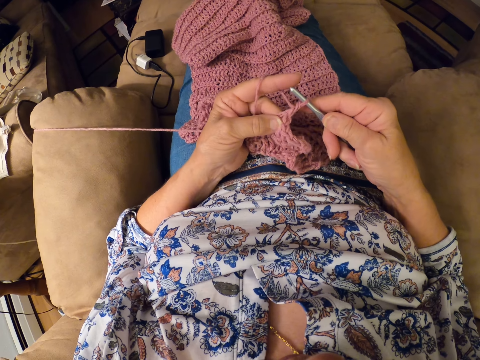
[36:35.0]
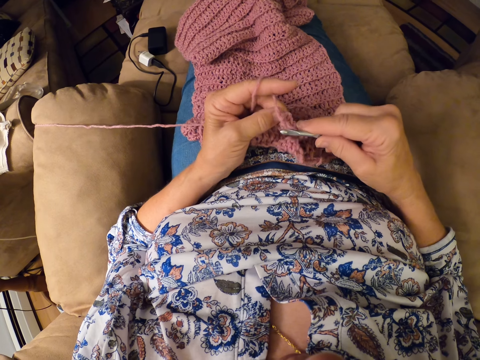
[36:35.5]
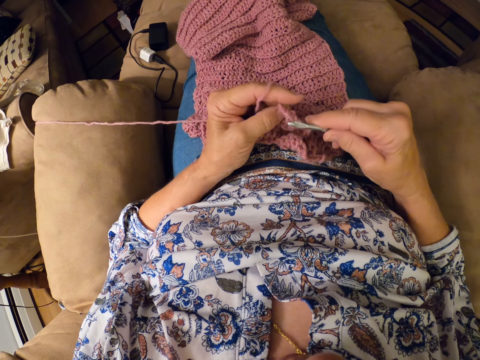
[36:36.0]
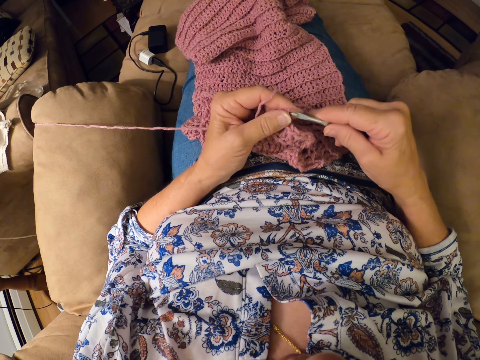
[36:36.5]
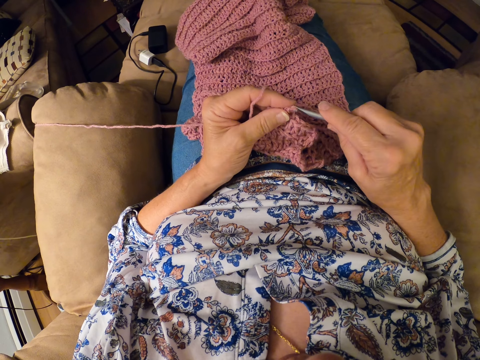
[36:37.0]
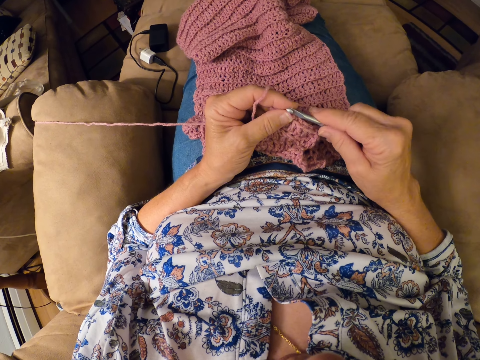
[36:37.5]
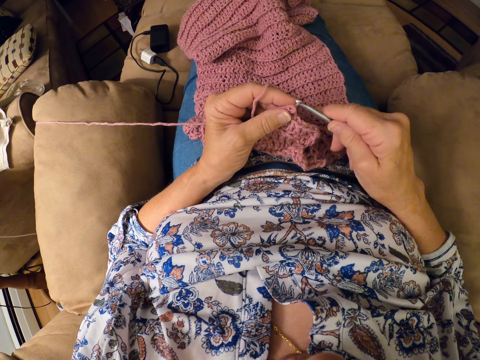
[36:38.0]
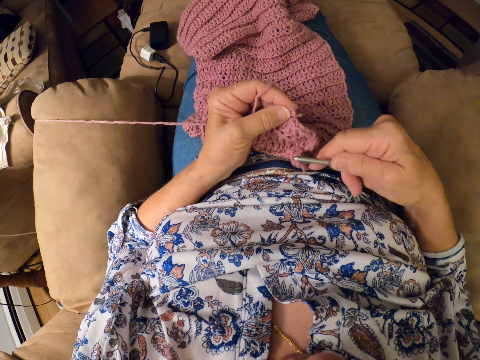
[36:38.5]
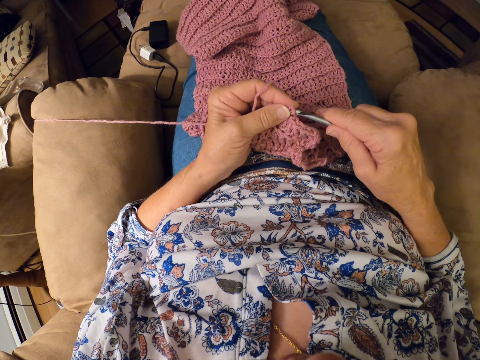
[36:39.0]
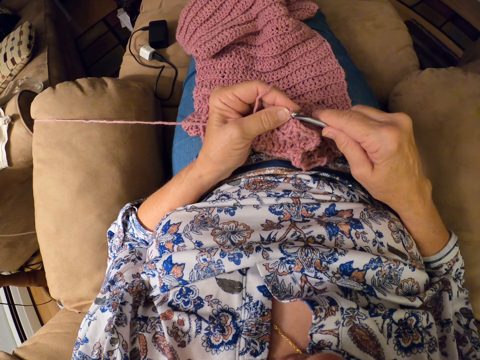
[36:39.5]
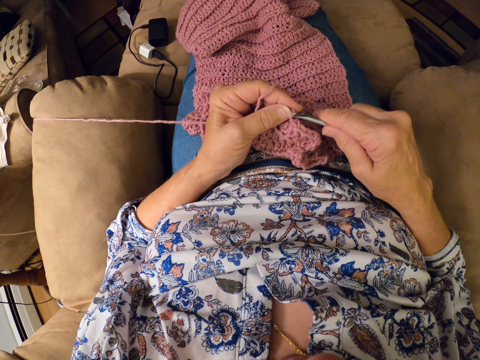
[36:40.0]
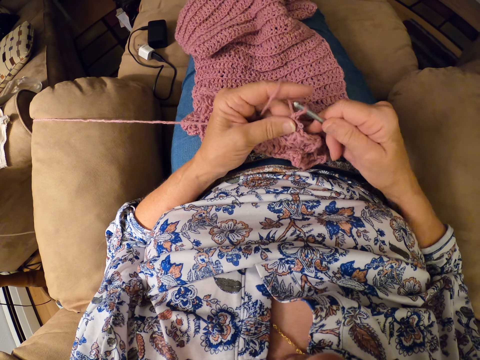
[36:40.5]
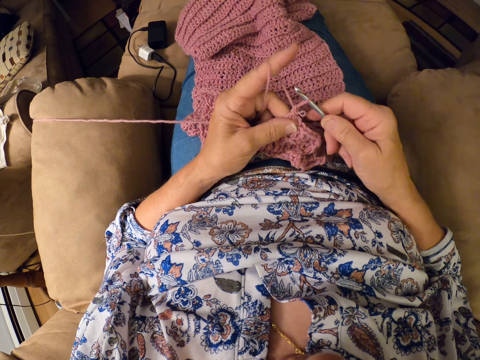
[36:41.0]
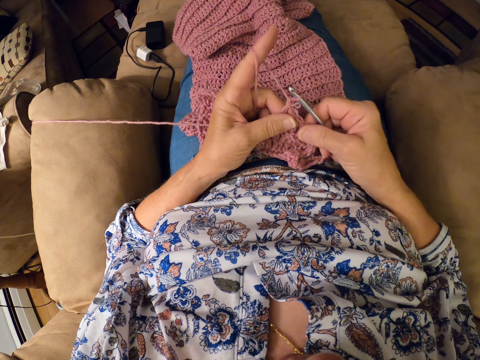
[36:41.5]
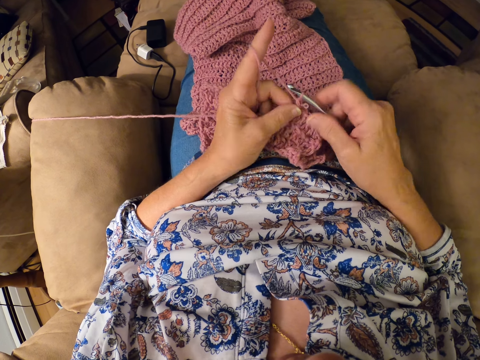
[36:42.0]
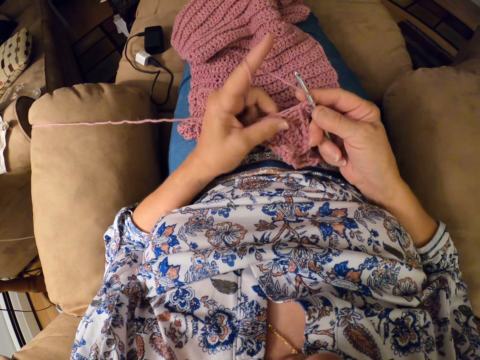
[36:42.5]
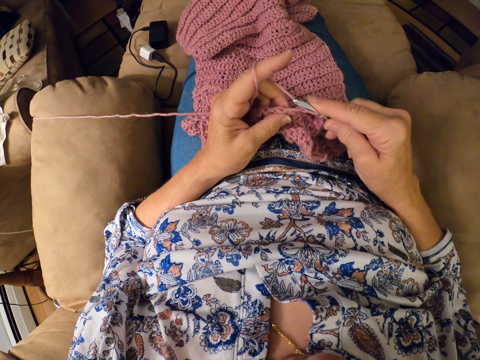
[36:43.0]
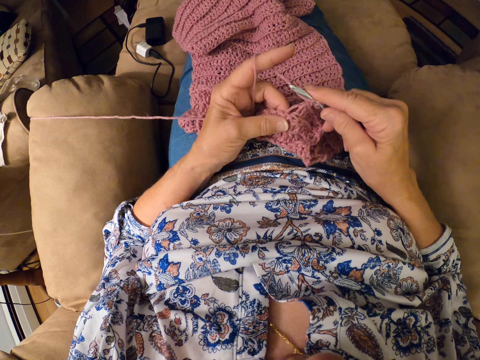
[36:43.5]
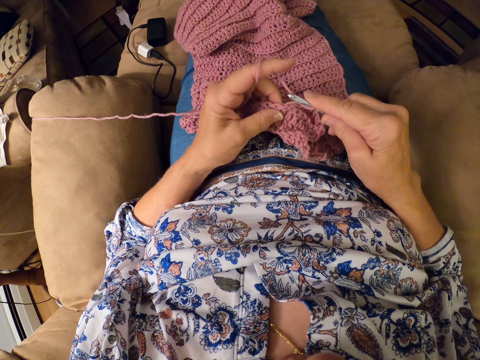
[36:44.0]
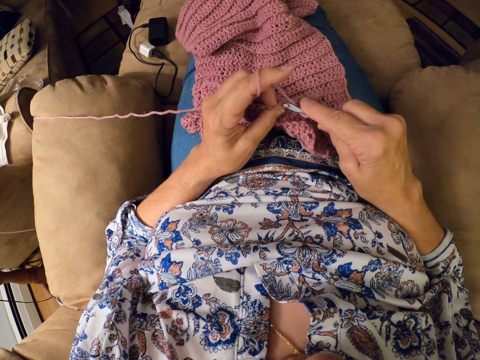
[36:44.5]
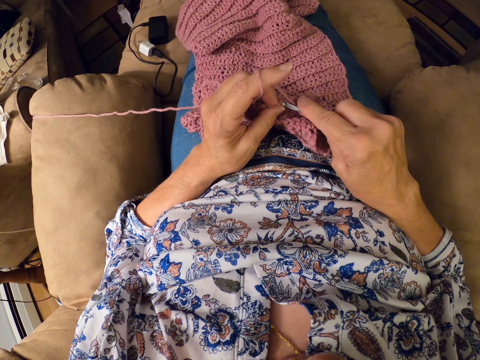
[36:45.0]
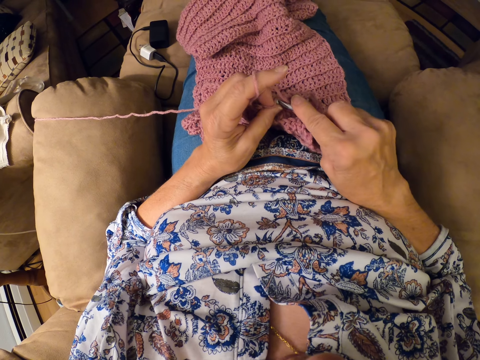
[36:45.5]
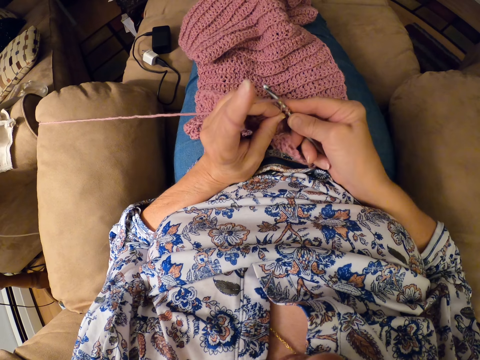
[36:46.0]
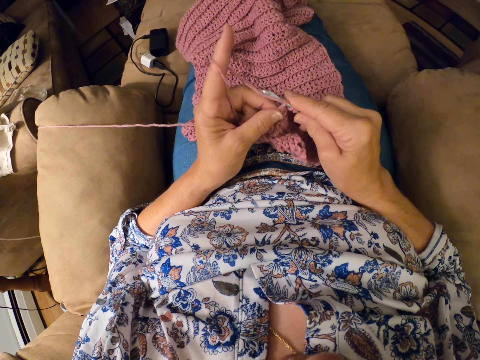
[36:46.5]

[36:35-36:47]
The camera wearer removes the crocheting hook from the yarn. They insert the crocheting hook back into the yarn. They continue crocheting the yarn with the crocheting hook.

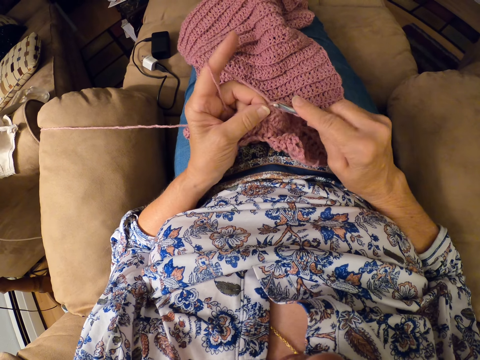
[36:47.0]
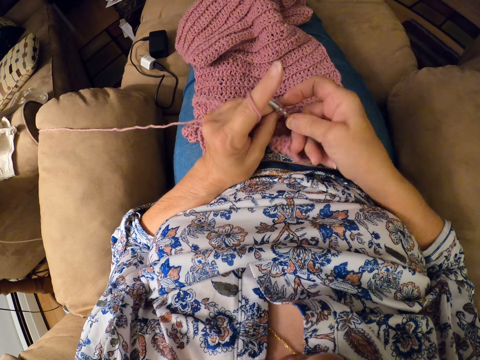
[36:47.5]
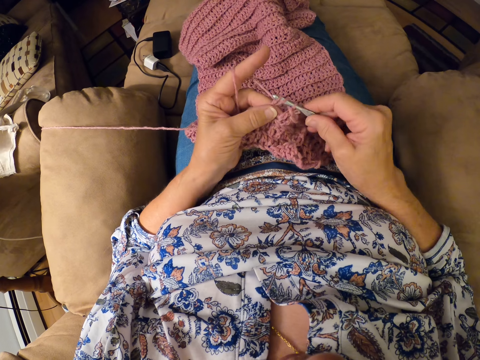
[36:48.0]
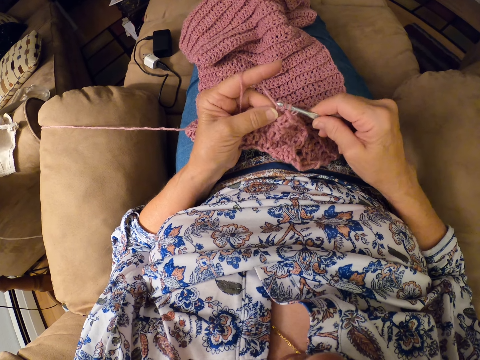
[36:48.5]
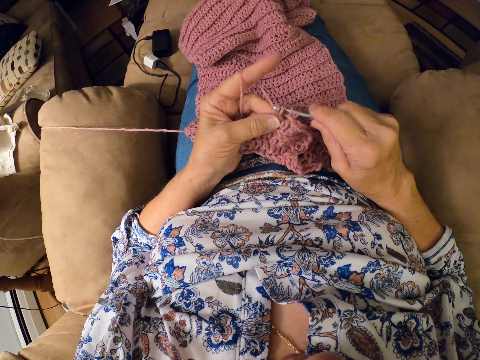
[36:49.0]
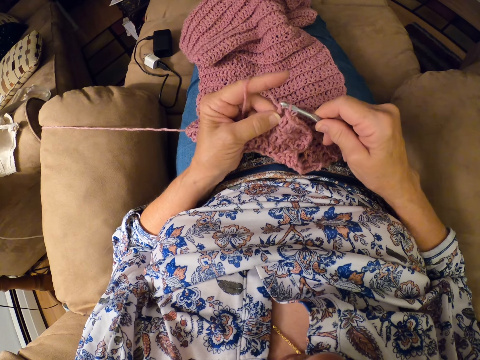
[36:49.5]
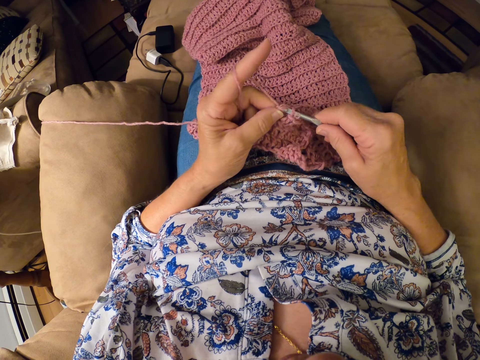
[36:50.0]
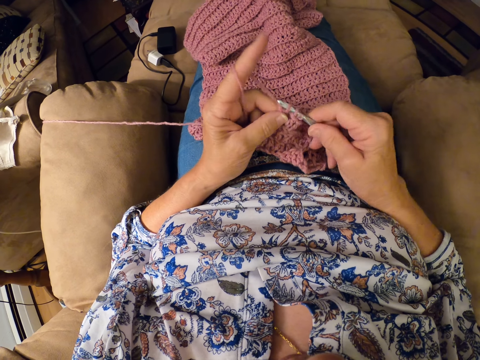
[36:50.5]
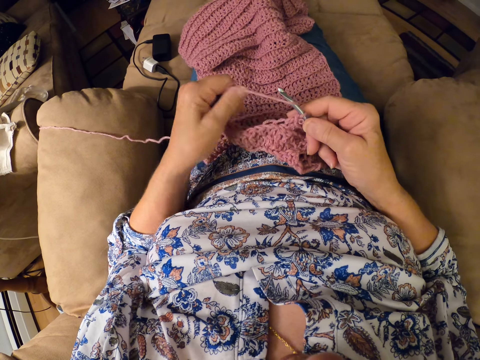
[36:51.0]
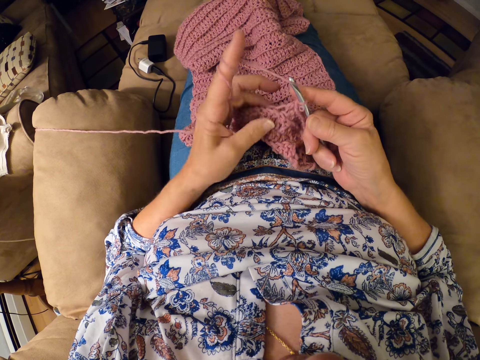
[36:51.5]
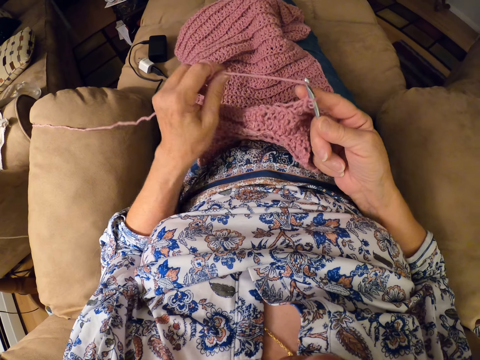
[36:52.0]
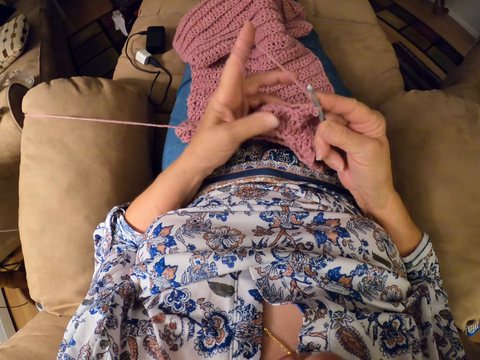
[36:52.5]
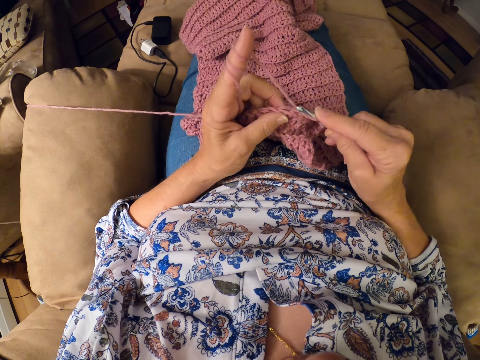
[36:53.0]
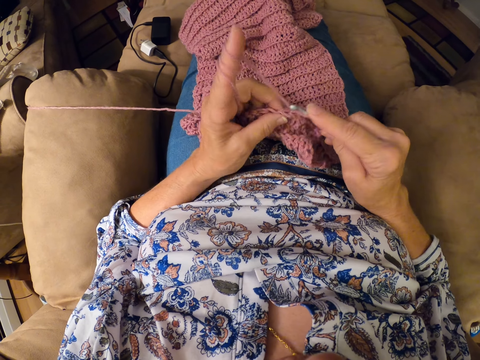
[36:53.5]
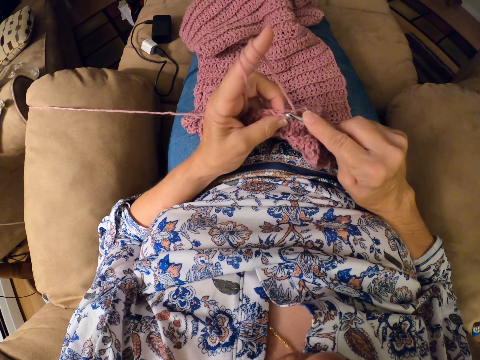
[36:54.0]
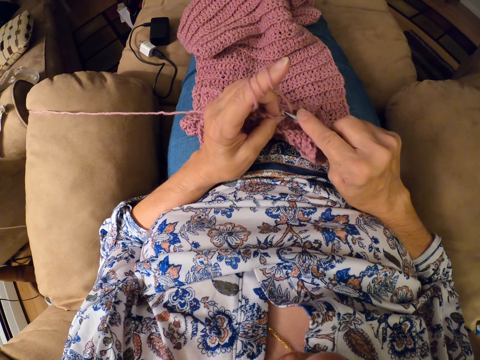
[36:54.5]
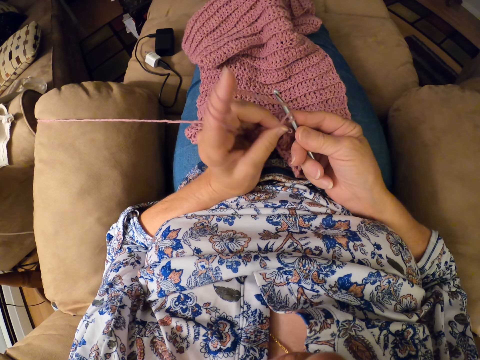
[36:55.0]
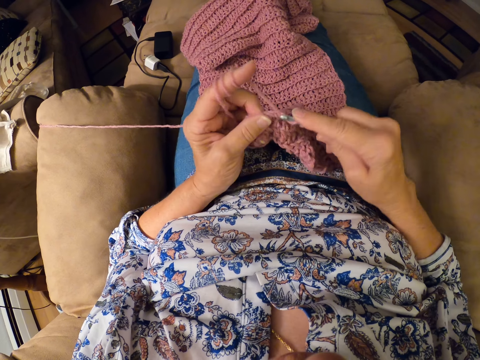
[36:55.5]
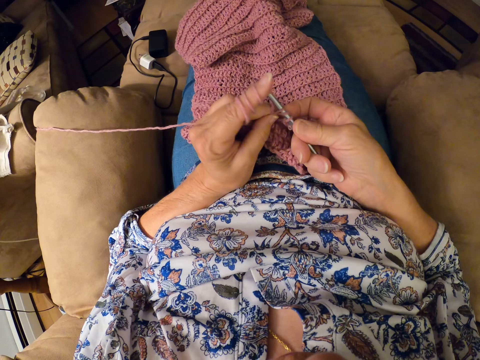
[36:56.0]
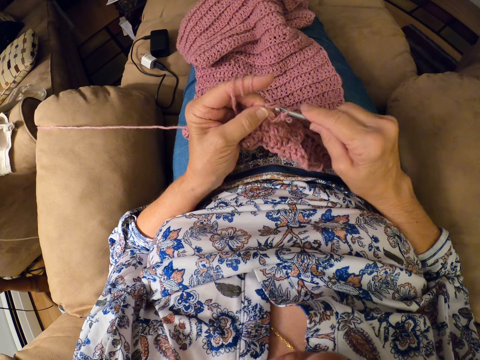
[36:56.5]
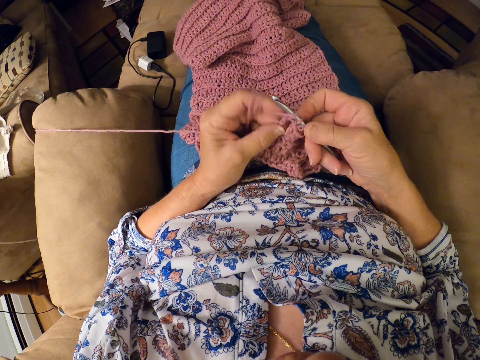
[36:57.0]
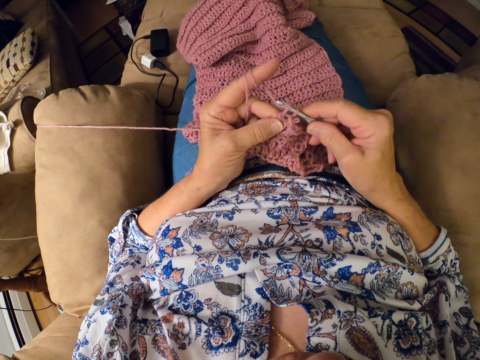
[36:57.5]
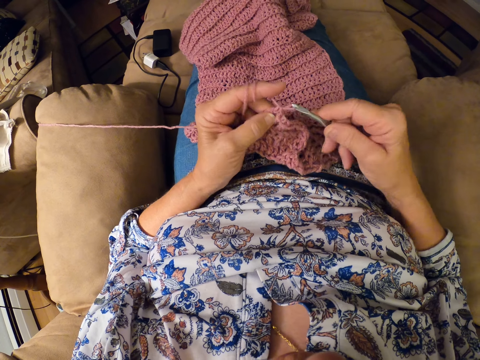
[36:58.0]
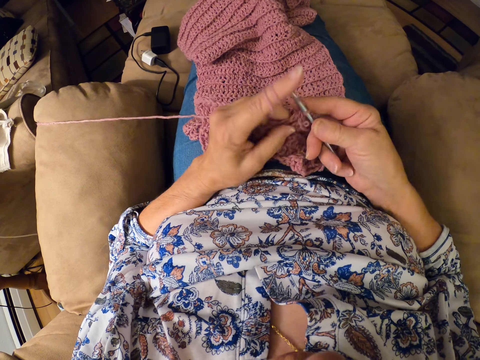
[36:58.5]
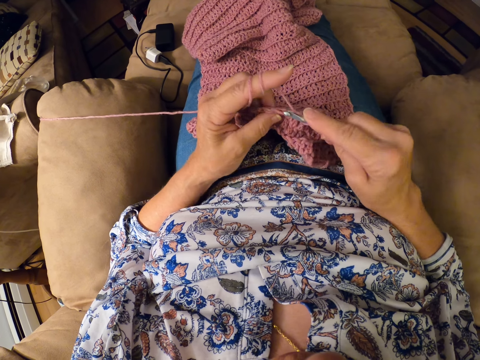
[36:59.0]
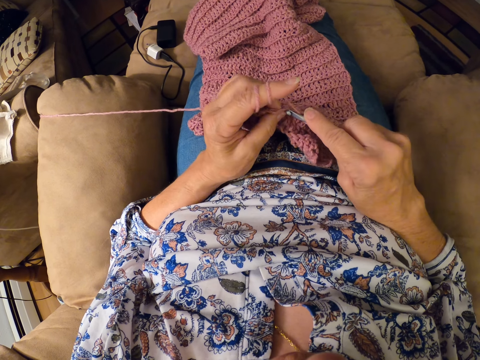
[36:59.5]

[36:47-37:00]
The camera wearer twirls the yarn around her left hand. She continues crocheting the yarn with the crocheting hook.

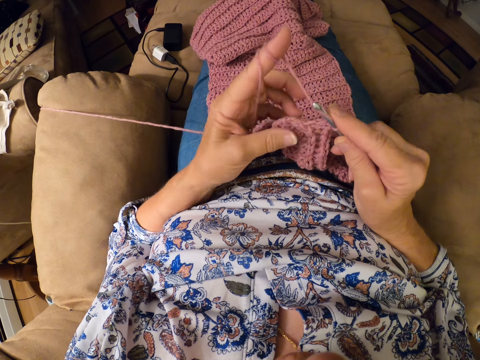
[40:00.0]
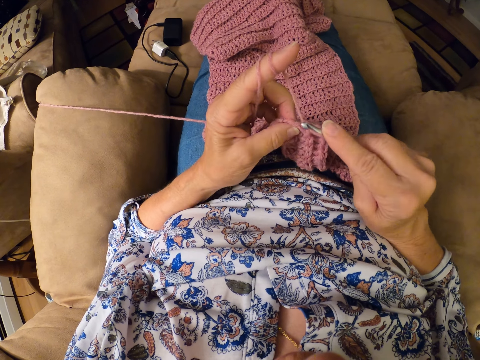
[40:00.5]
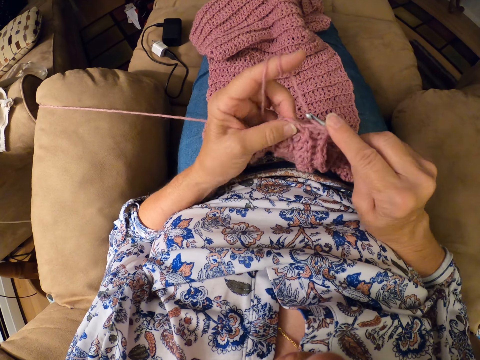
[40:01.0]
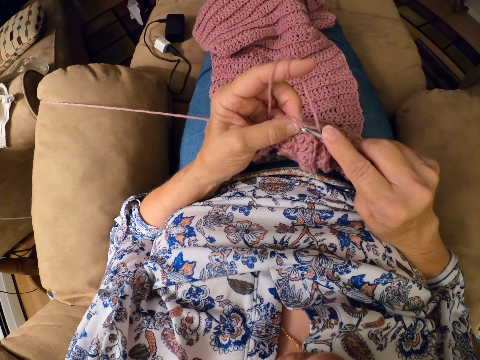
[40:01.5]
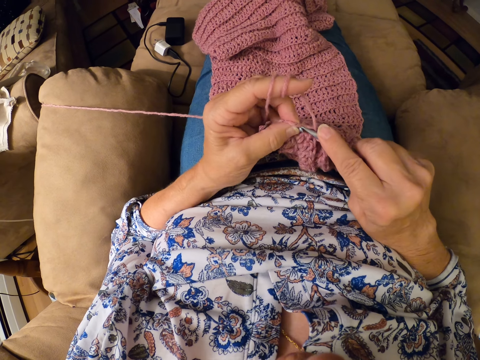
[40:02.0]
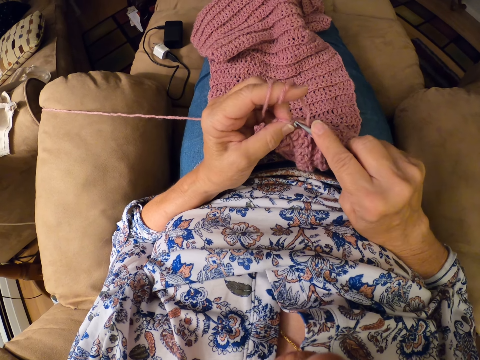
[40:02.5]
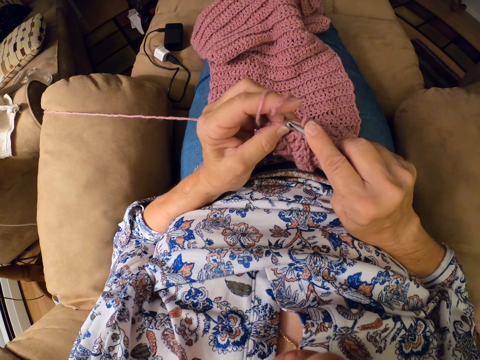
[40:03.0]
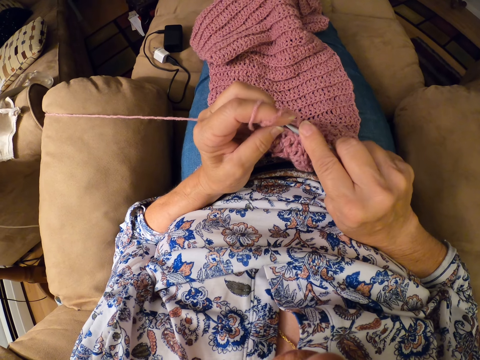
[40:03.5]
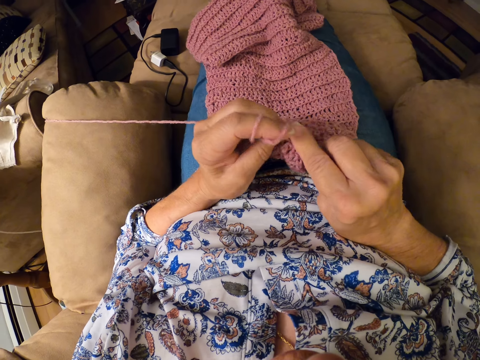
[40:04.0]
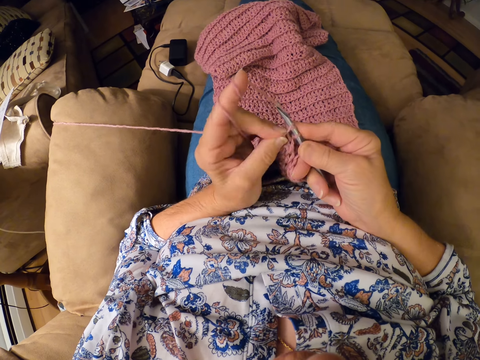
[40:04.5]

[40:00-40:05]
The camera wearer continues crocheting the yarn with the crocheting hook. They make a stitch with a darning needle.
